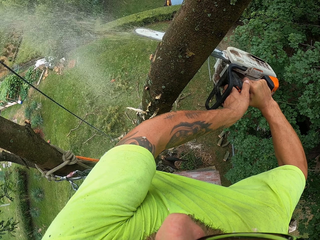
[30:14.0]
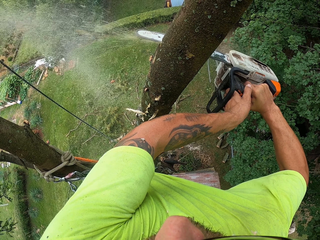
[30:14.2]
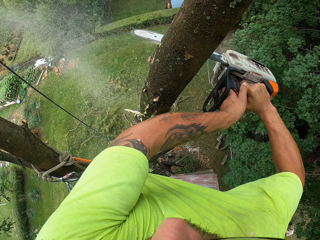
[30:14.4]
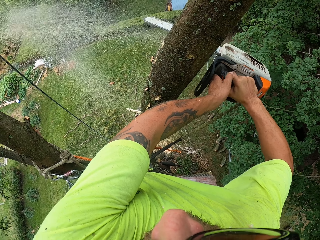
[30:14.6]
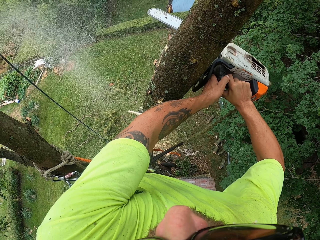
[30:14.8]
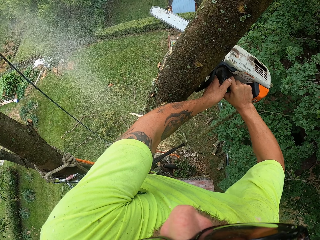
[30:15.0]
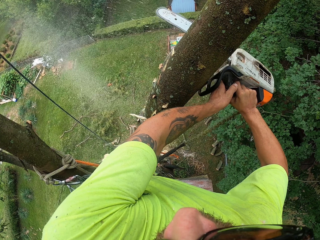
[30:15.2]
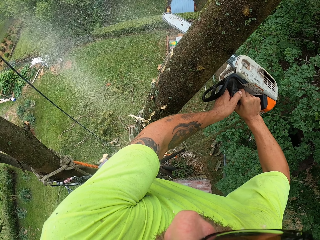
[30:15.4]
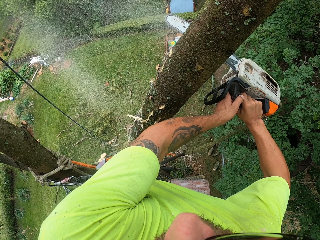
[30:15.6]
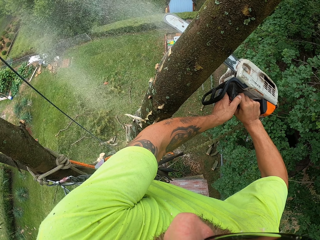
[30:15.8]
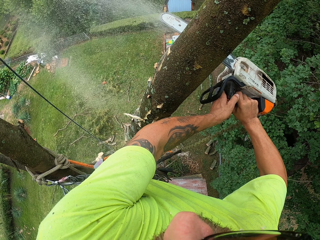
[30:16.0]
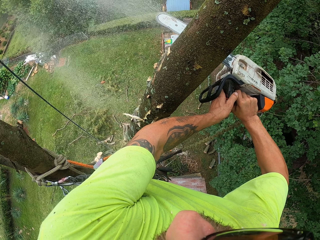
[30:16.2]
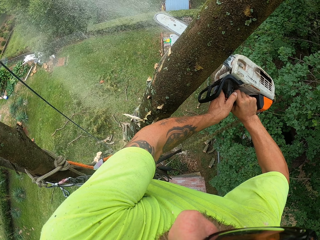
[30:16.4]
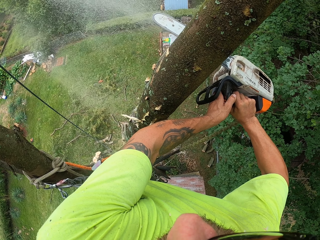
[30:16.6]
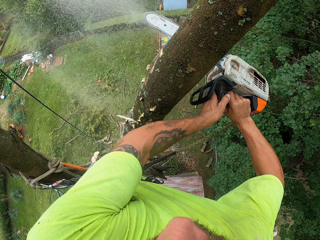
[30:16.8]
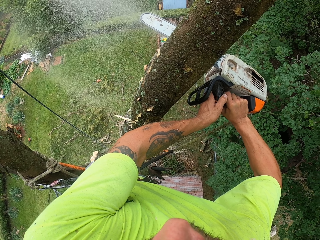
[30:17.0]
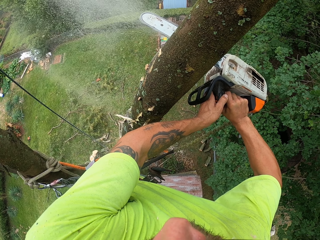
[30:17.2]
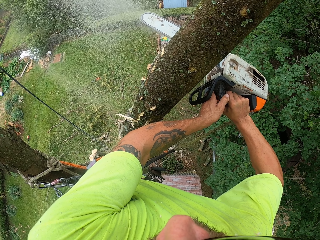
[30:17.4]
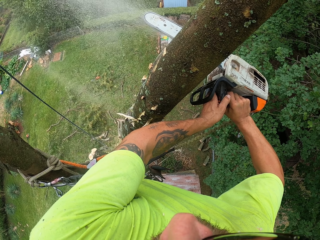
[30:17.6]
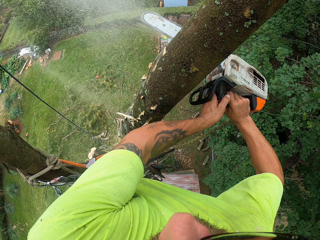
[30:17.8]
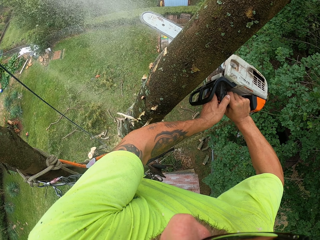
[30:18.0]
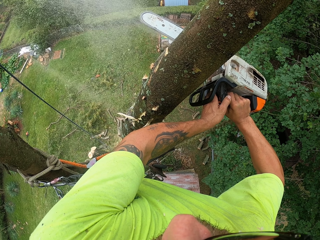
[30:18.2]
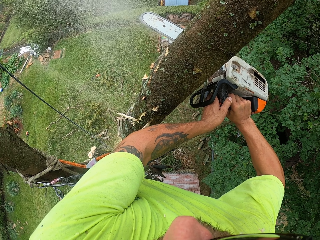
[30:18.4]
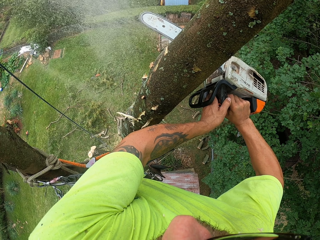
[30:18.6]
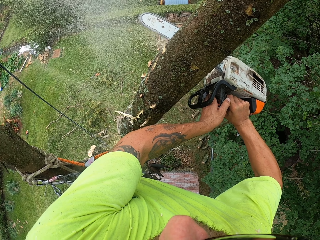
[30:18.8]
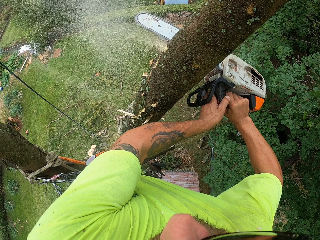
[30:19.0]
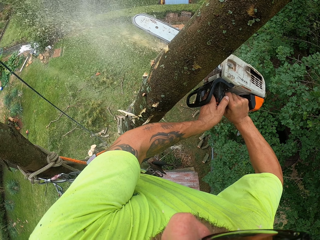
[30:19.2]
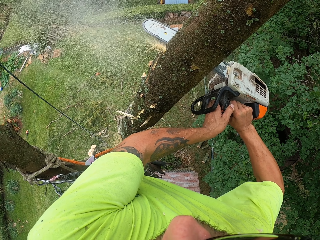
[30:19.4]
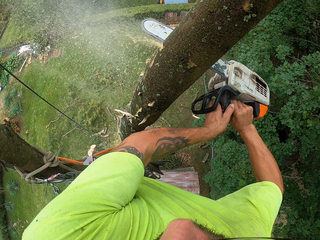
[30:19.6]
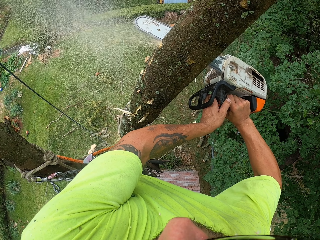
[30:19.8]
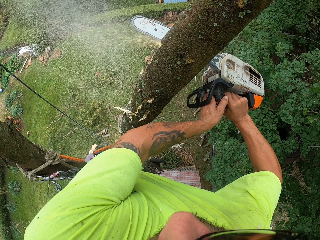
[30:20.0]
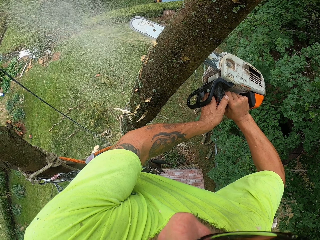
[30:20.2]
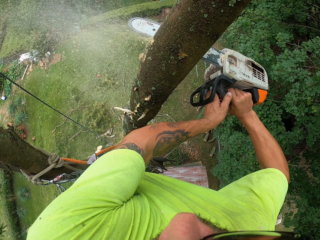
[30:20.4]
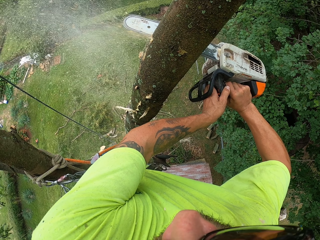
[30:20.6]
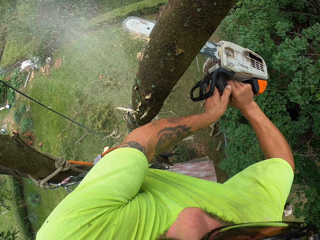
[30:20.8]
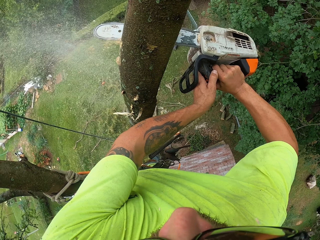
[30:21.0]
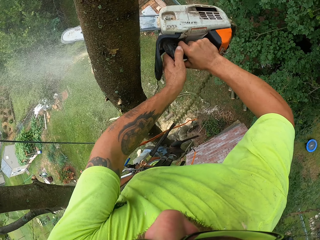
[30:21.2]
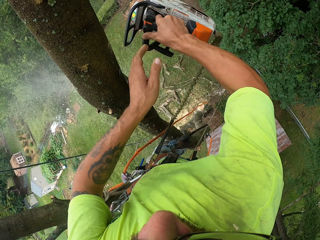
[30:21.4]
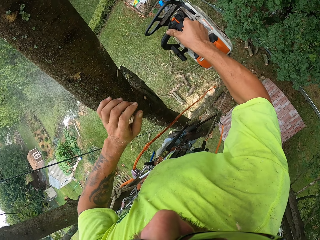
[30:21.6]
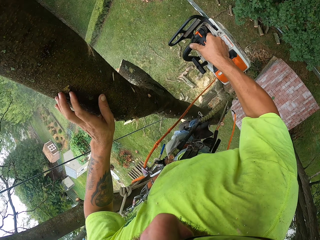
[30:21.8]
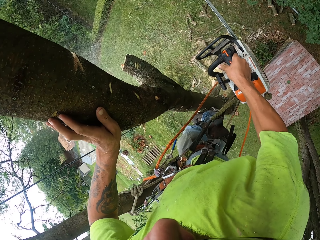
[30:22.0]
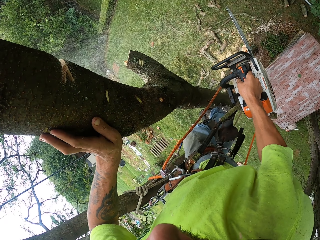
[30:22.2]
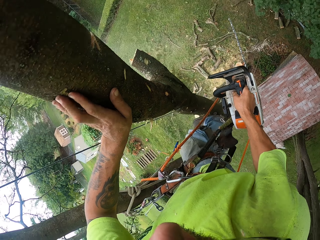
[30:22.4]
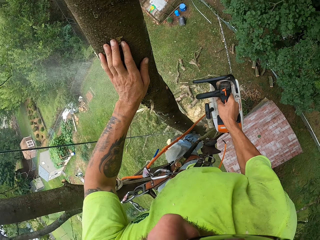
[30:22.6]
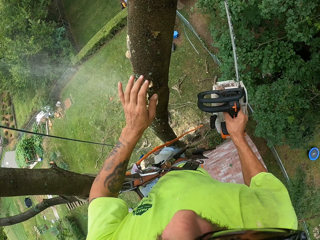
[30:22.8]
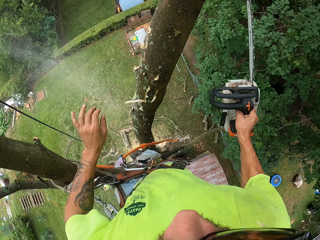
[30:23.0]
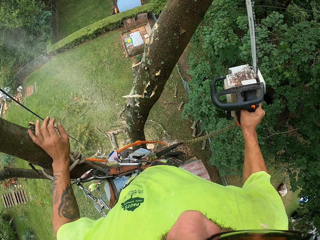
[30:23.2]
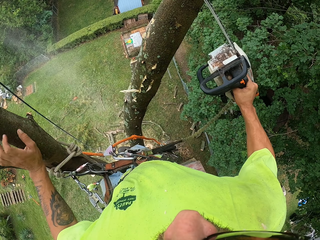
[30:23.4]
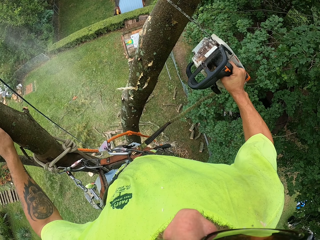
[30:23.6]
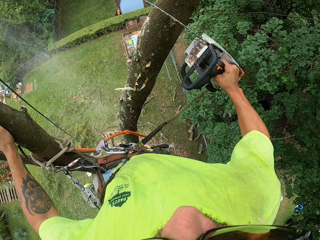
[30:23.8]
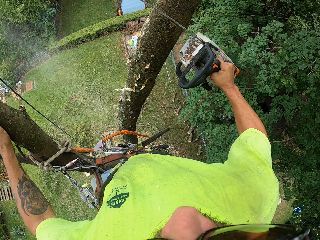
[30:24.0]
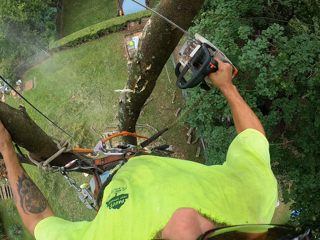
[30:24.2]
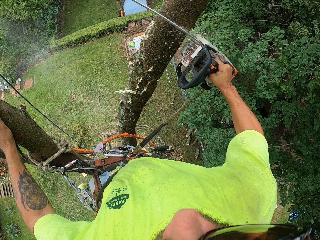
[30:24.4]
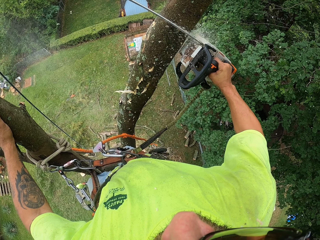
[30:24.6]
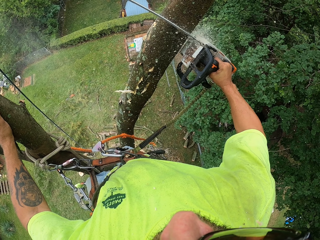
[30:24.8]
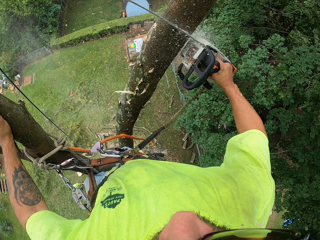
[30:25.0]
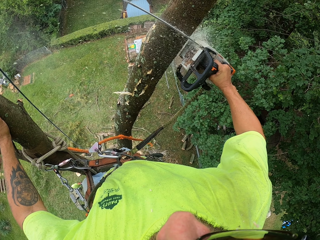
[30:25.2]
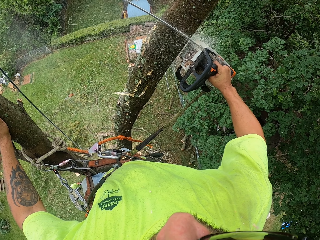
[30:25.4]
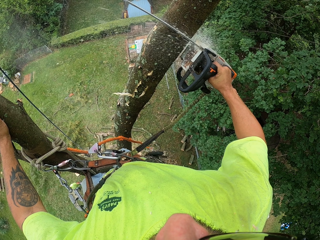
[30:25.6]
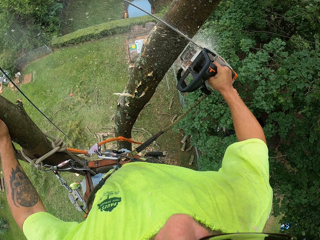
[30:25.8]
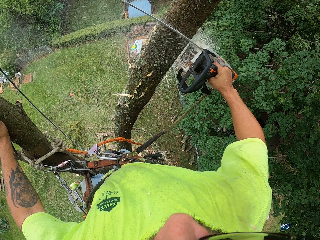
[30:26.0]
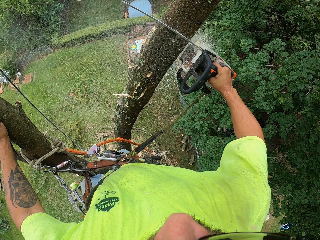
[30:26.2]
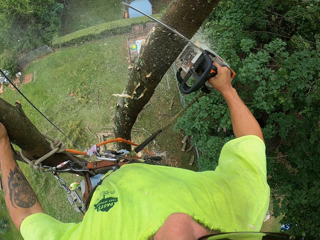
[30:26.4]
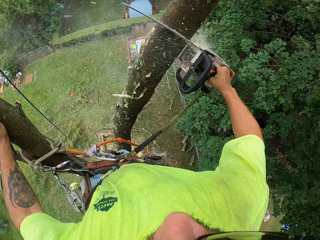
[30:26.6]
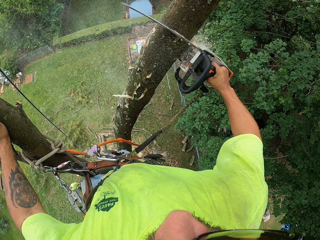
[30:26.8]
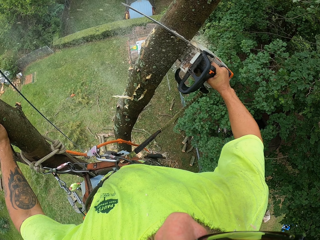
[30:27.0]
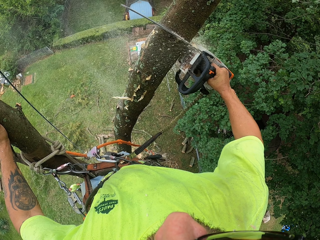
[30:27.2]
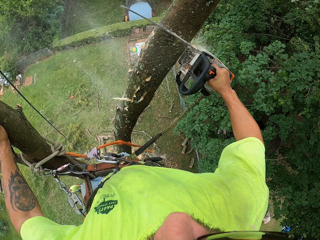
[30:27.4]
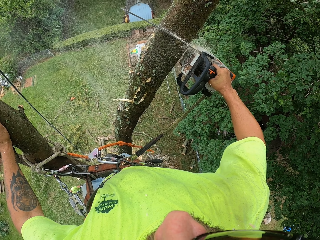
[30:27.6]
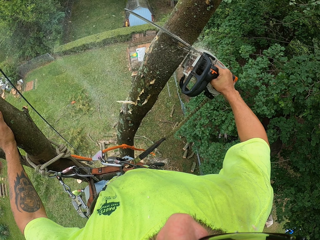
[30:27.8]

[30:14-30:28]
The camera wearer places his left hand on the tree. He cuts the tree with the chain saw in his right hand.

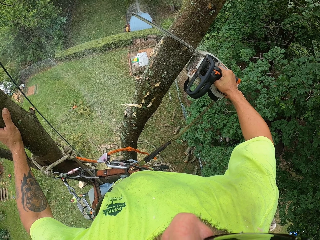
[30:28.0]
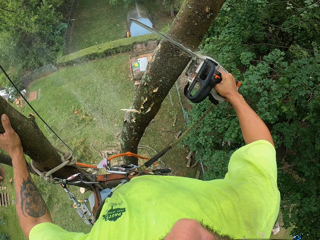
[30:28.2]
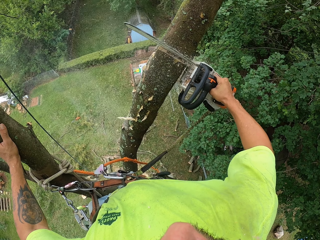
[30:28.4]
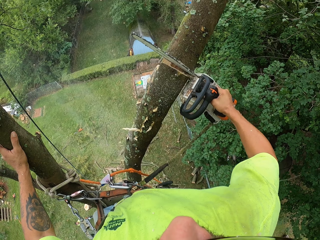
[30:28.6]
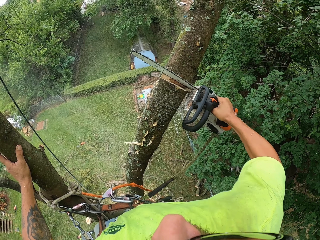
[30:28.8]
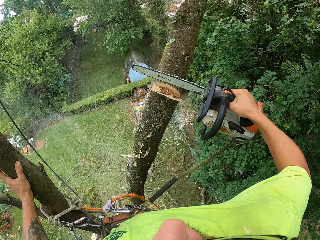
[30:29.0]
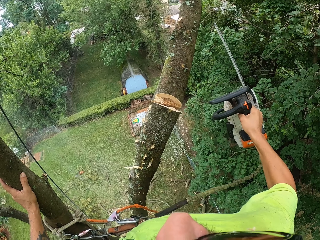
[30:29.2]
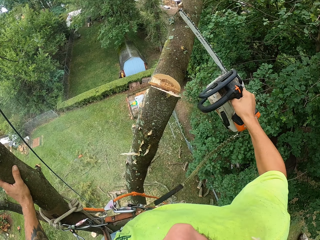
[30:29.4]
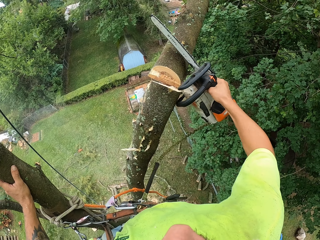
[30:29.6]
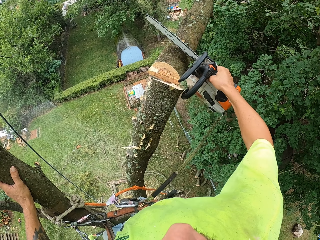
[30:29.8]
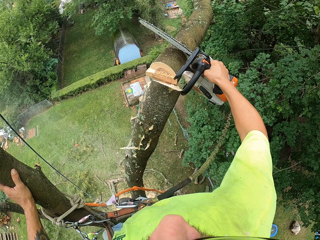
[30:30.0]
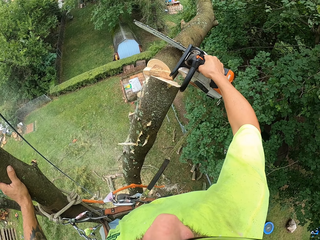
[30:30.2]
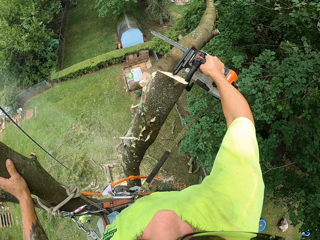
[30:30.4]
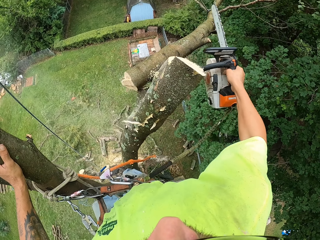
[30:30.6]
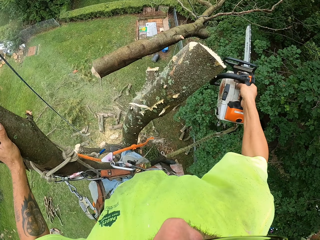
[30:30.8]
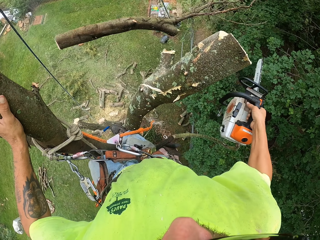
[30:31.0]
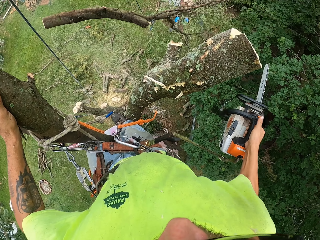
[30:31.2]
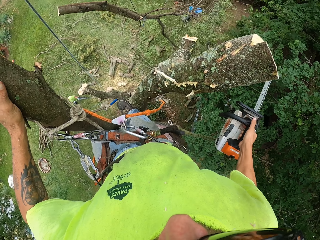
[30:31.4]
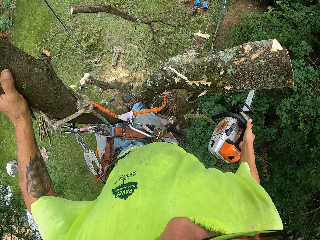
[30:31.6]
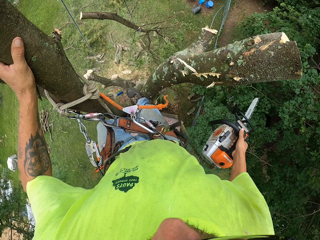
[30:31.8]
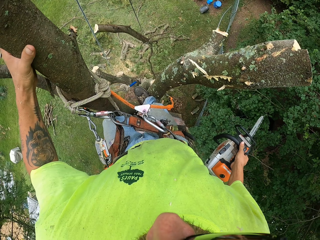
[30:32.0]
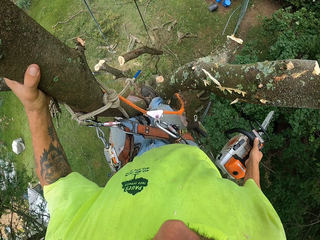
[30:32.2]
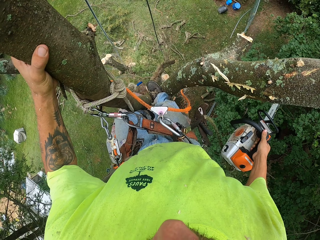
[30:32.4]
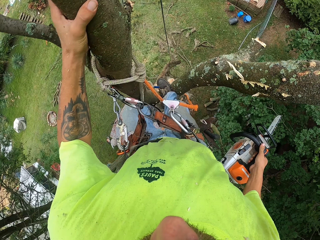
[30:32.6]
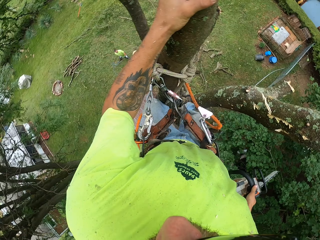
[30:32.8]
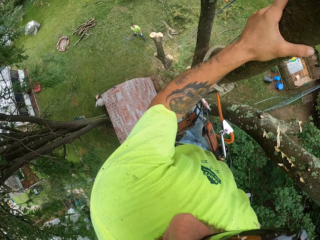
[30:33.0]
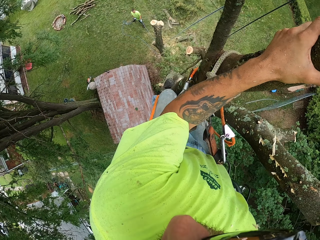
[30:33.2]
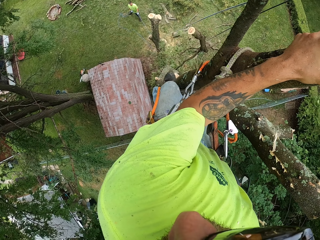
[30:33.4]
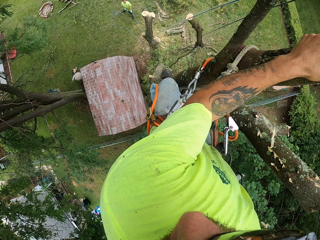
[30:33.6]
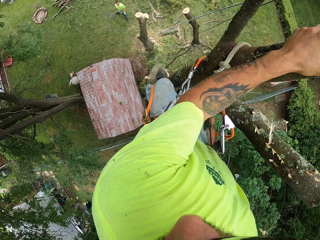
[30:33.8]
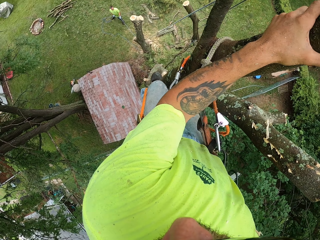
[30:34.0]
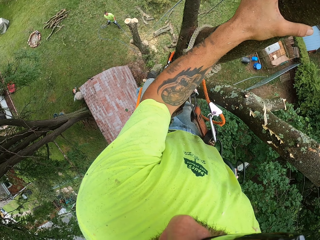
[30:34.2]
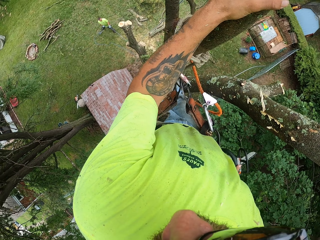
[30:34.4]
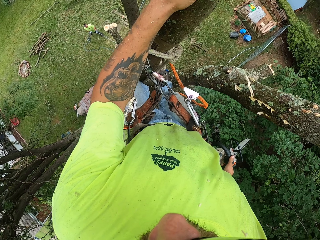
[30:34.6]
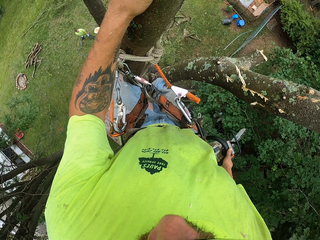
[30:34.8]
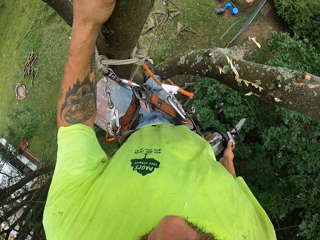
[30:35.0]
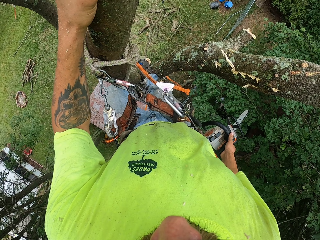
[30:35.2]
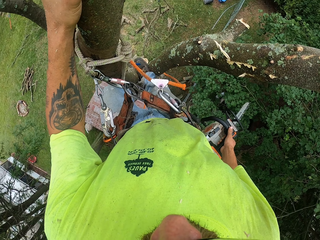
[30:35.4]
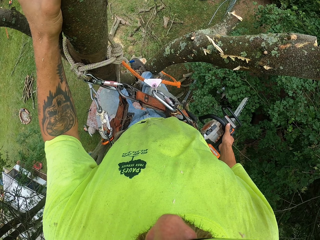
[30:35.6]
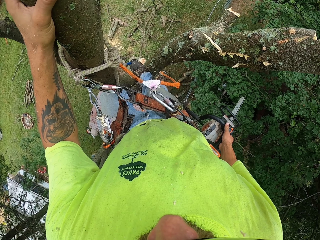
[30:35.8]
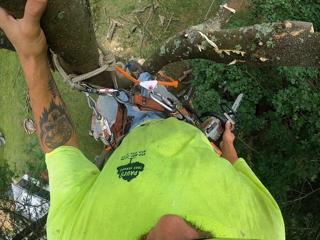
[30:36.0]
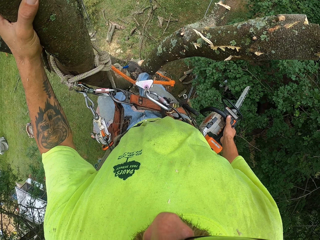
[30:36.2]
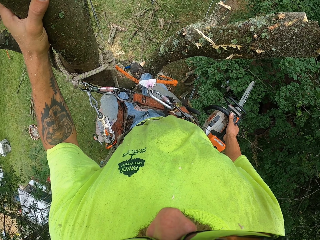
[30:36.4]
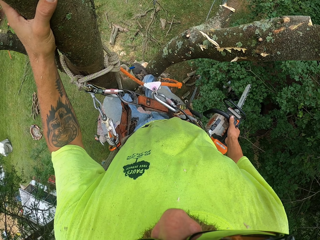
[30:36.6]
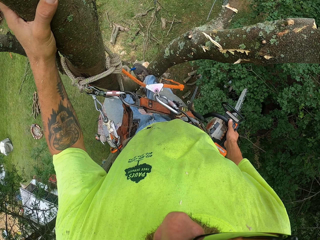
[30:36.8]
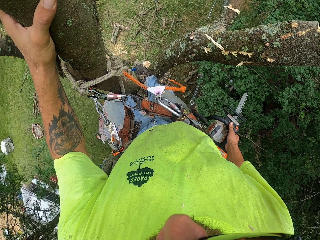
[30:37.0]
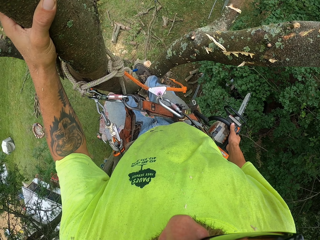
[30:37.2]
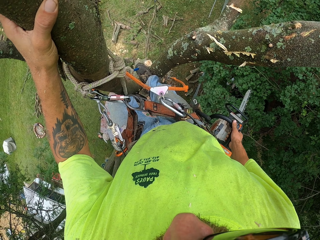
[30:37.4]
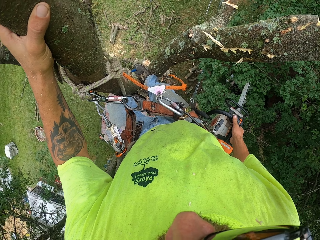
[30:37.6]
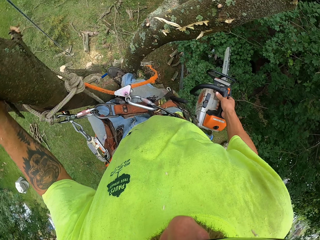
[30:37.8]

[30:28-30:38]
The camera wearer drops the tree branch.
